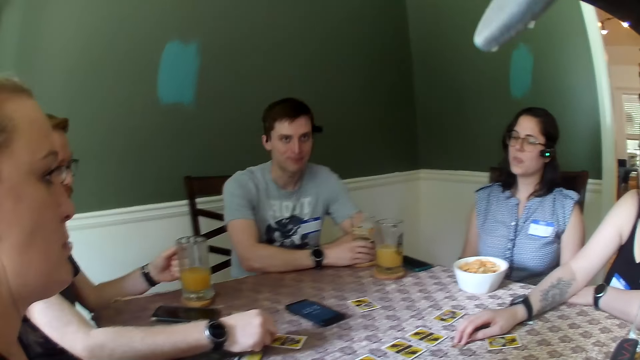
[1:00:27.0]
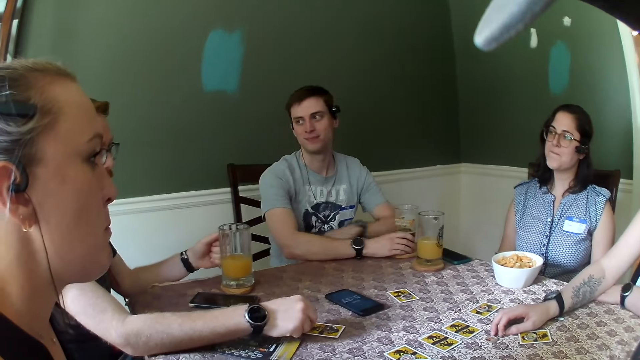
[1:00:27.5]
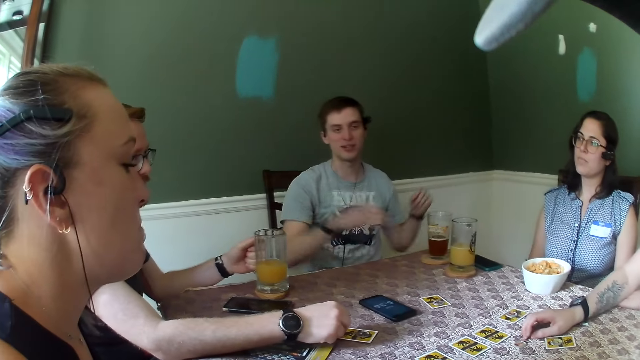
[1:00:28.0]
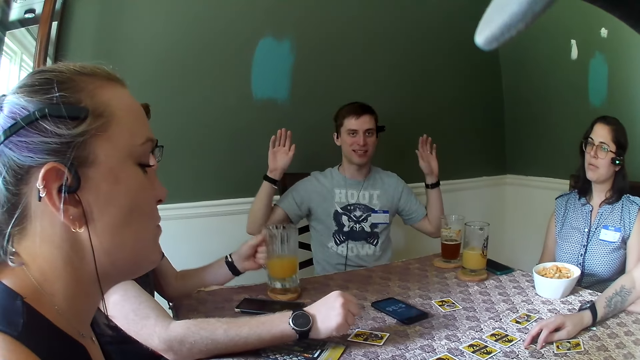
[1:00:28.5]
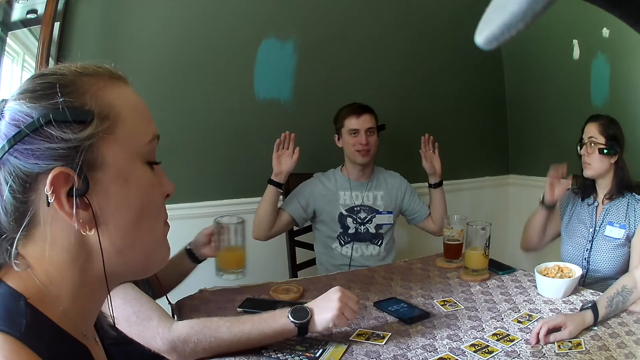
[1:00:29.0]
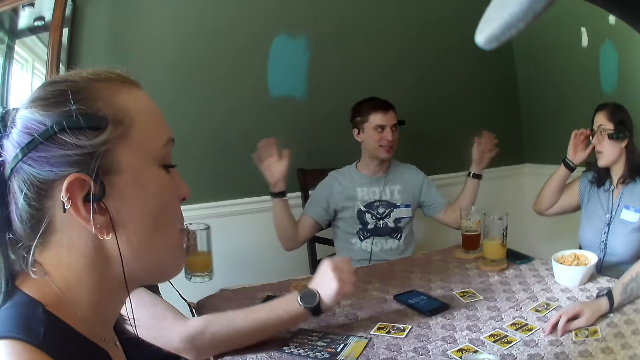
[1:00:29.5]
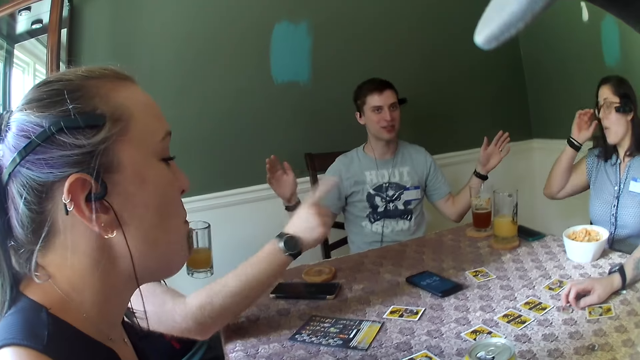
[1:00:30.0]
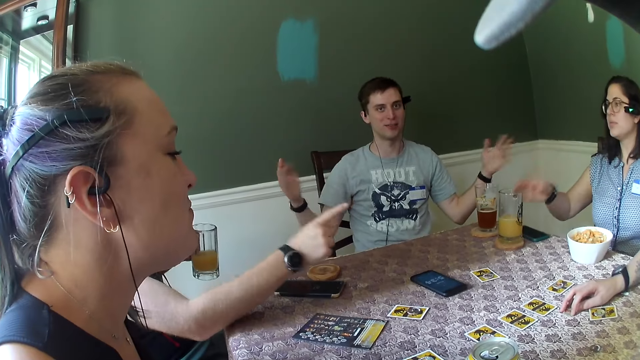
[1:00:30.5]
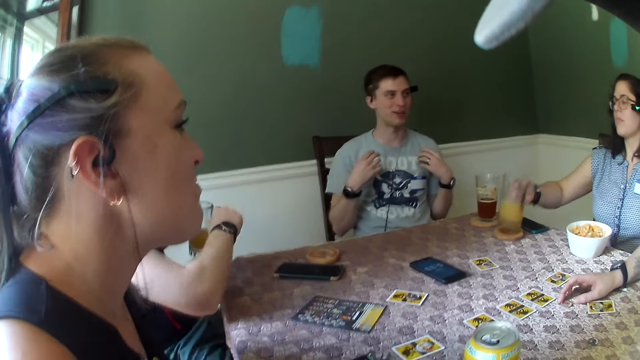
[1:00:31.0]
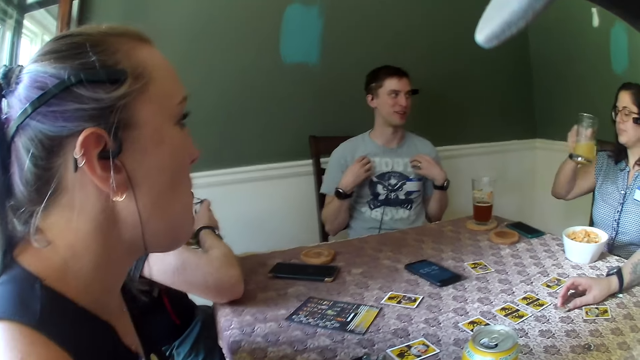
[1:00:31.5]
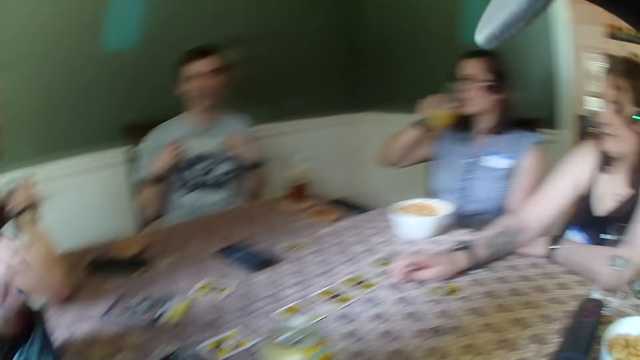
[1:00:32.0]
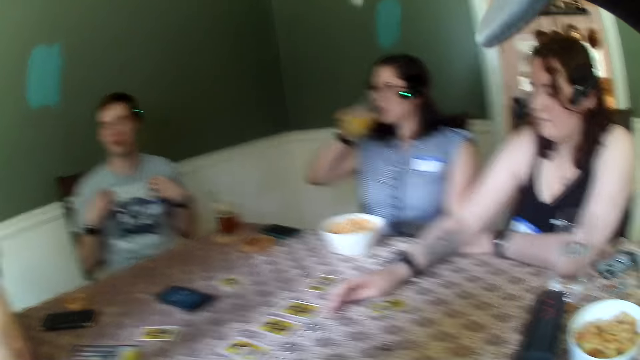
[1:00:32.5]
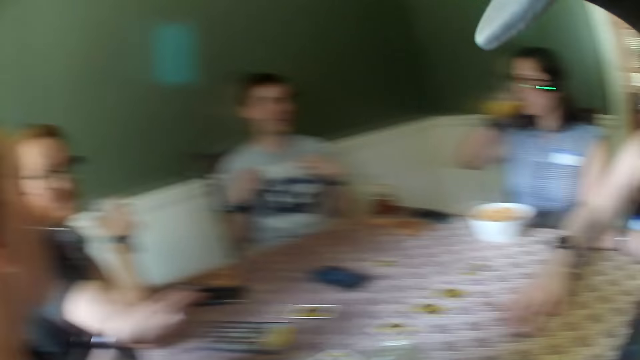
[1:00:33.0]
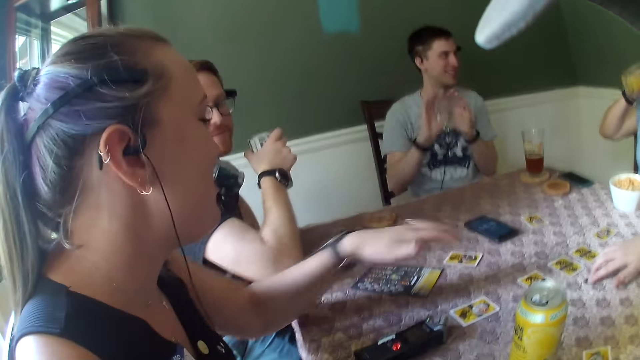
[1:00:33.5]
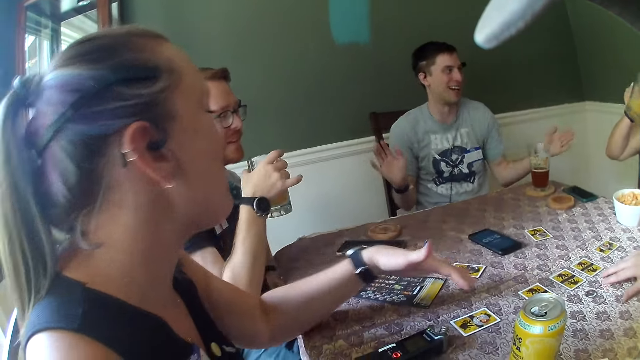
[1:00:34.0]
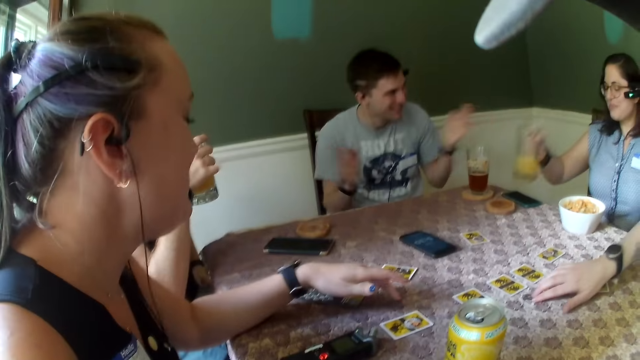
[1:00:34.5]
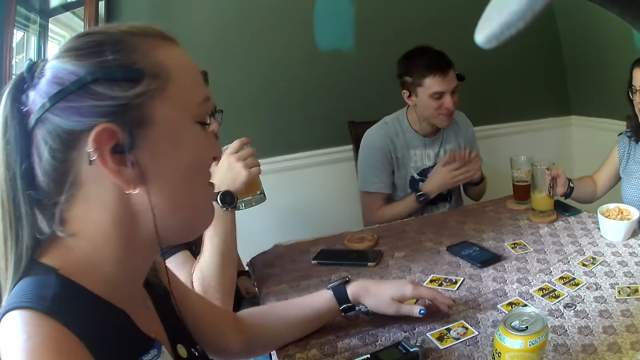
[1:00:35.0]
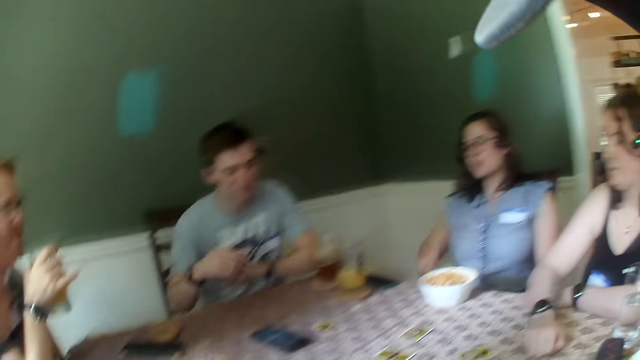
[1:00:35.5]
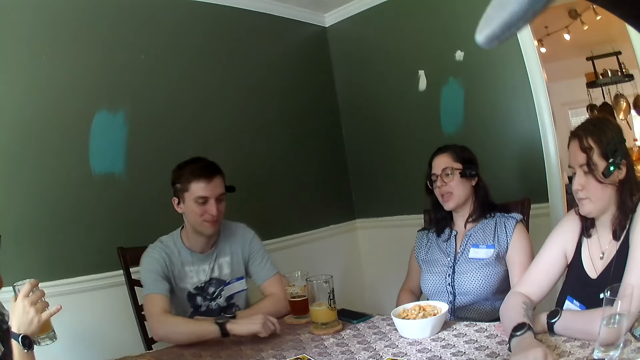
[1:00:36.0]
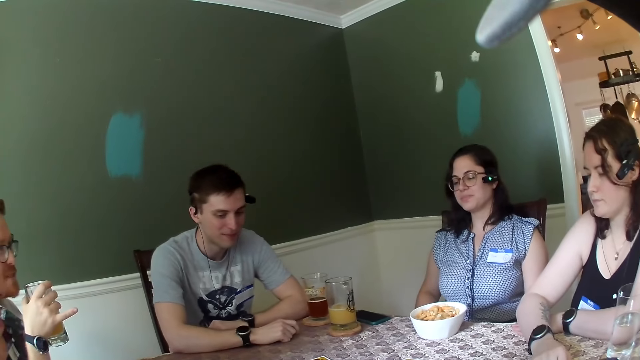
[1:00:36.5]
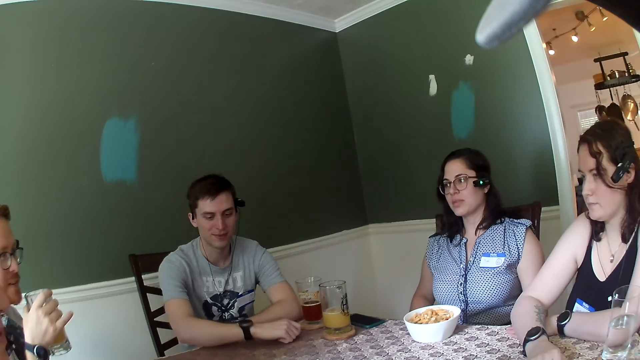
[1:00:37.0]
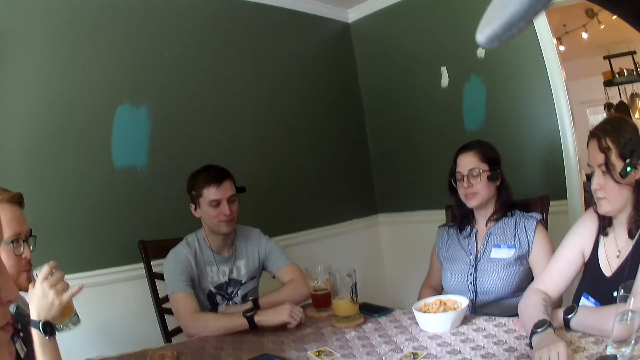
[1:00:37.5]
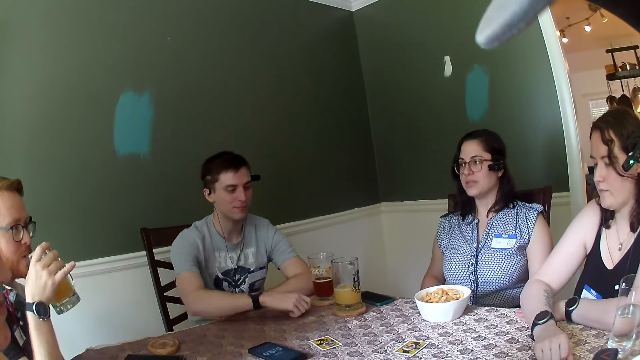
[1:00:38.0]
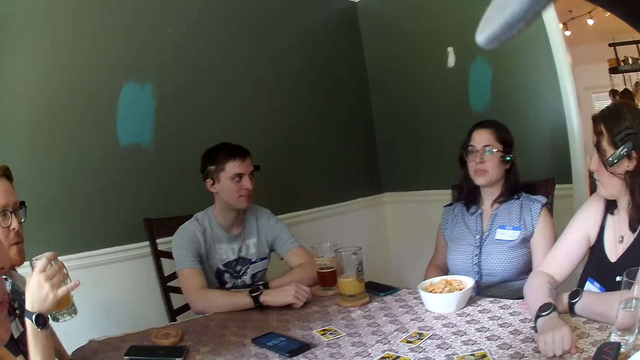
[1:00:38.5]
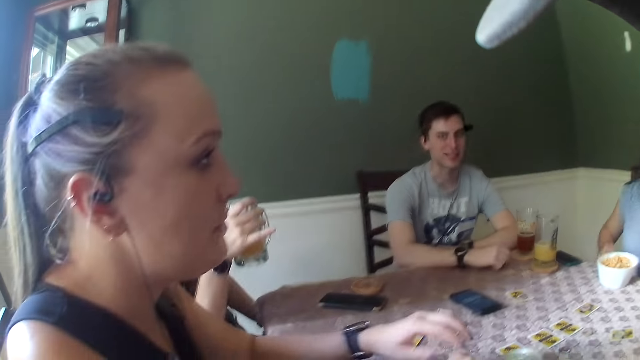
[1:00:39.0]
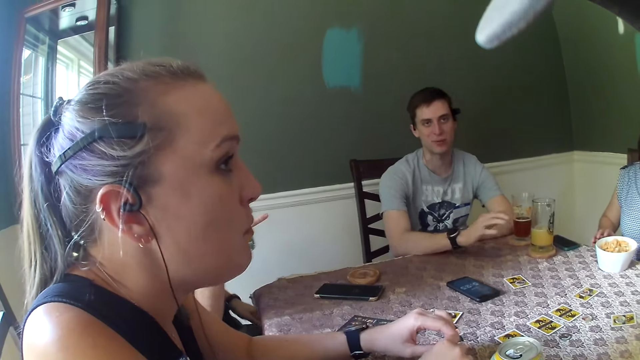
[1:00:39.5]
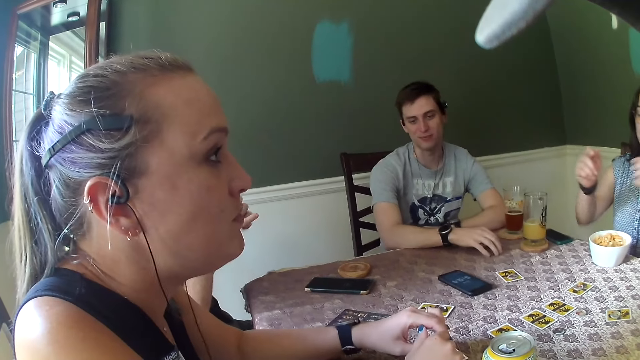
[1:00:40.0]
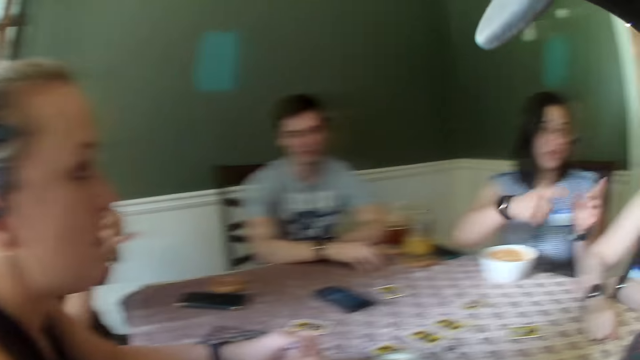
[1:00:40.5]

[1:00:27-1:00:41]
A man holds the card. Another man gestures his hands. The first man lifts the glass off the table. A woman touches glasses with her right hand and adjusts her glasses. The first man gestures his hand. The woman drinks from the glass of juice with her right hand and picks up the glass from the table. Another woman moves a coin on the table with her right hand. The other man gestures his hands. A third woman gestures her hand. The first woman places the glass of juice on the table with her right hand. The other man puts his hands on the table. The first man drinks from the glass of juice on the table with his left hand.

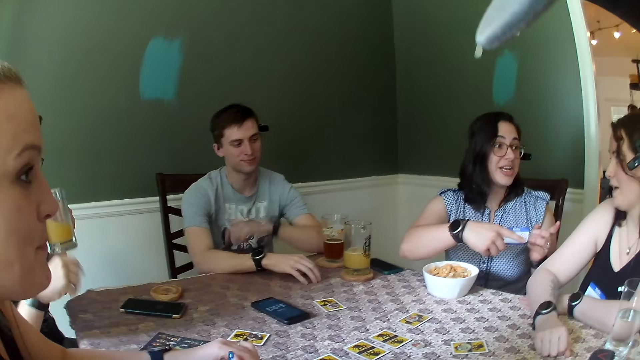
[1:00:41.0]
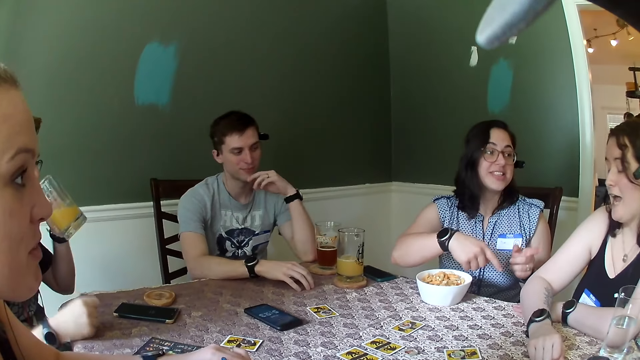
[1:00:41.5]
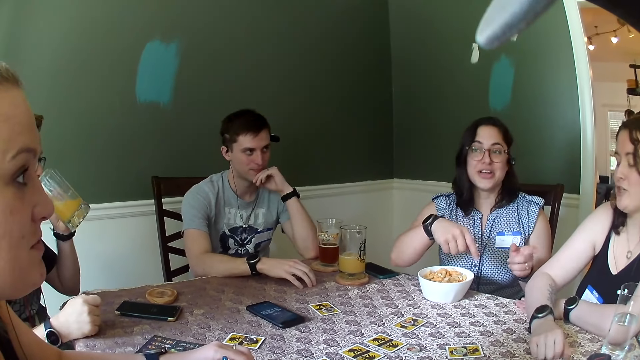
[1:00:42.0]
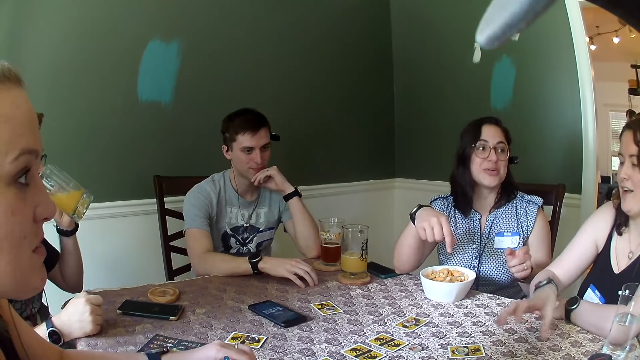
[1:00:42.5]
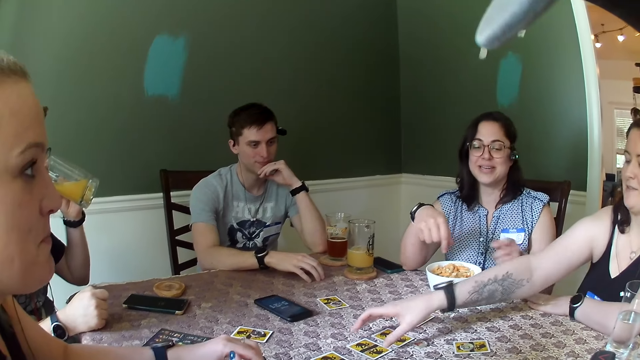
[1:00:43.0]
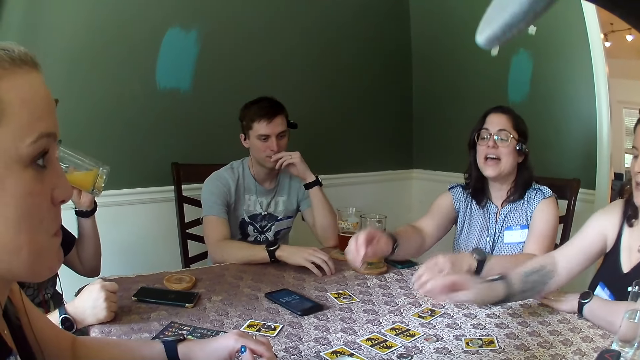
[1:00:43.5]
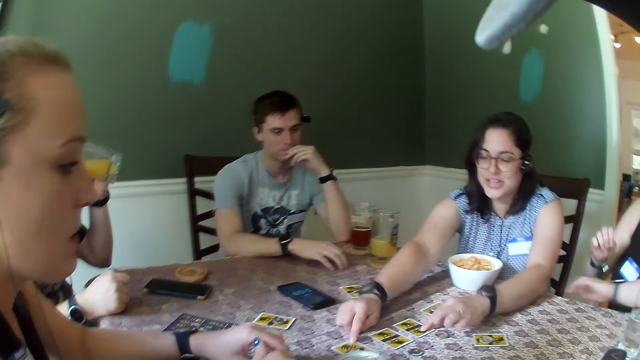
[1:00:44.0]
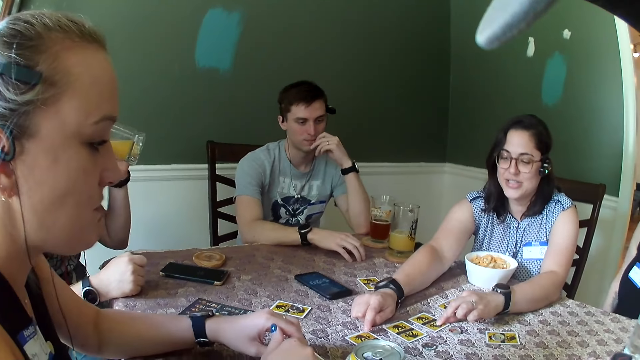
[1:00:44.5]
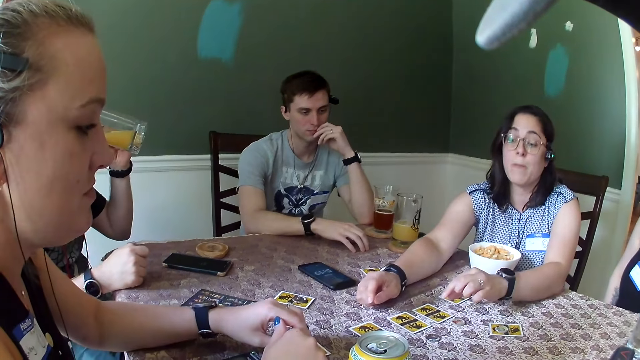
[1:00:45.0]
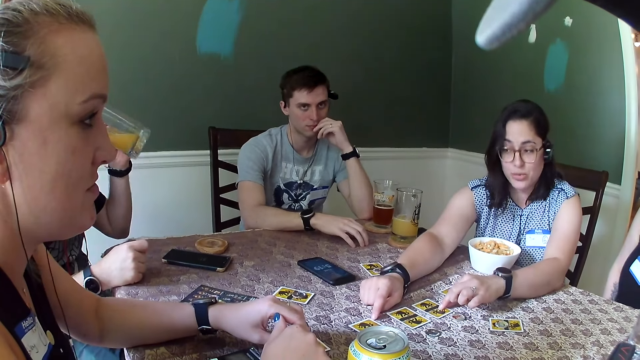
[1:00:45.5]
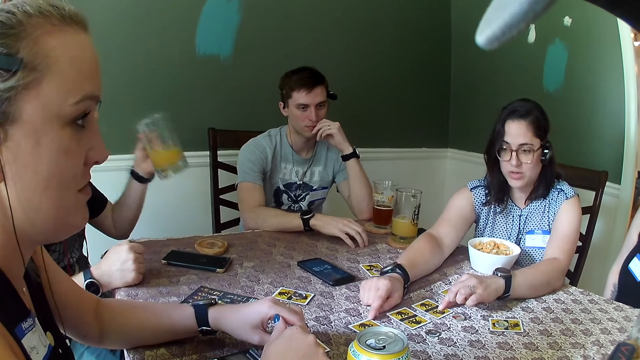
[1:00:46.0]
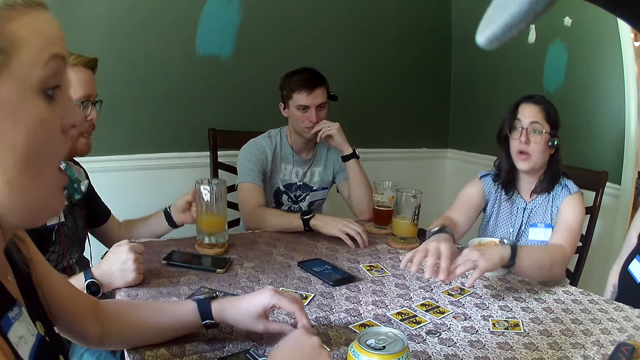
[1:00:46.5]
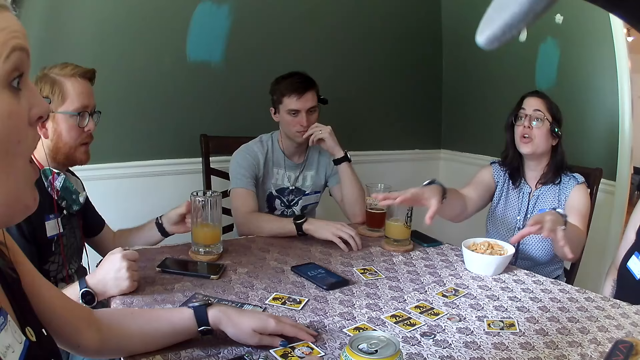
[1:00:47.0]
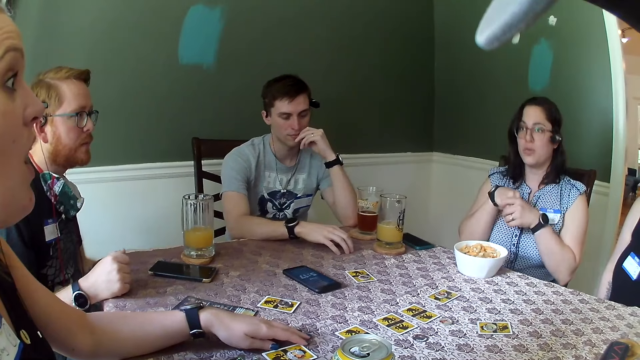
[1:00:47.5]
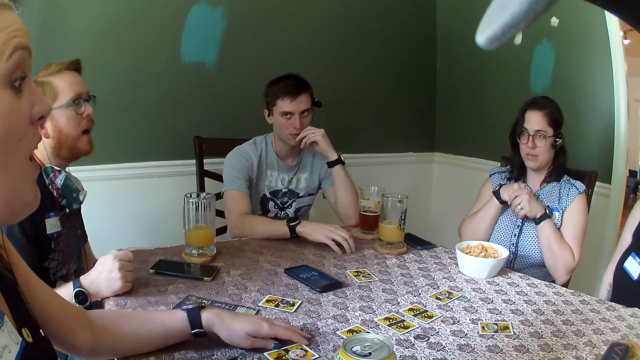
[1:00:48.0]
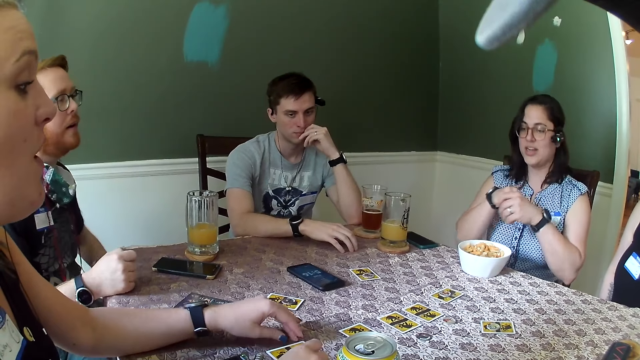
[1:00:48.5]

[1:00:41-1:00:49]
A woman gestures her hands. Another woman touches a card on the table with her right hand. The first woman touches the cards on the table with both hands and holds the cards with both hands. The first woman pulls her hands off the cards. The first woman gestures with both hands. A man places the glass of juice on the table with his left hand. The first woman holds her hands together.
